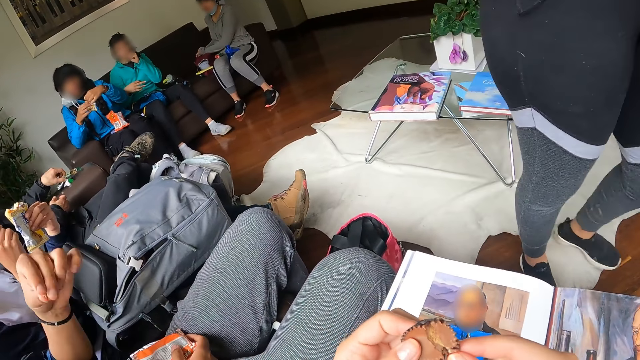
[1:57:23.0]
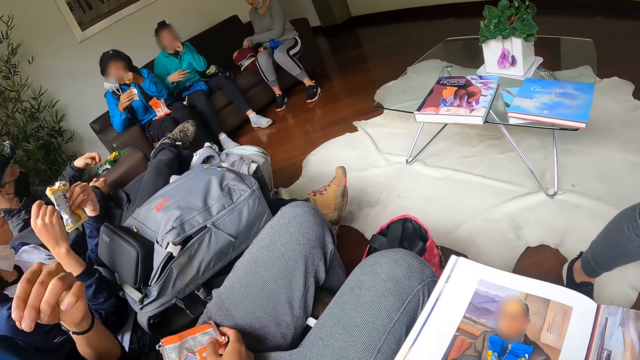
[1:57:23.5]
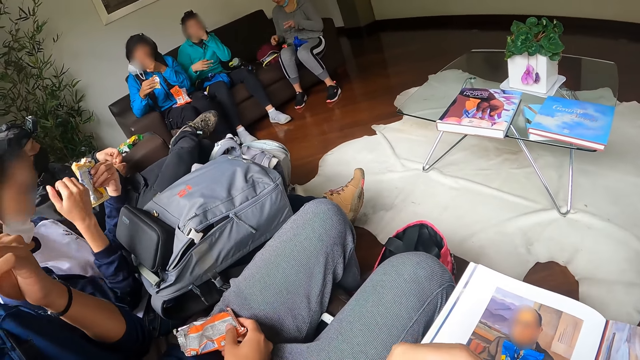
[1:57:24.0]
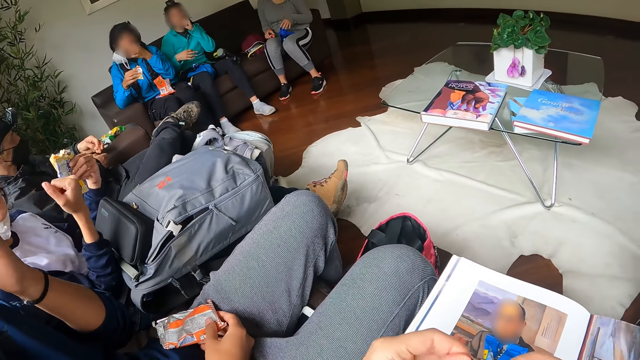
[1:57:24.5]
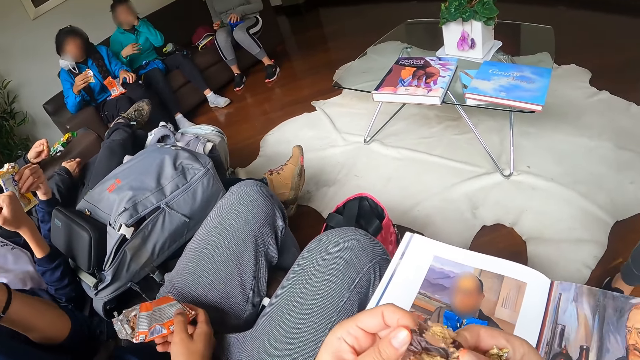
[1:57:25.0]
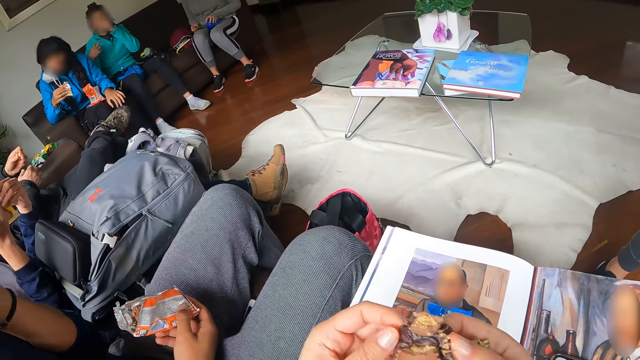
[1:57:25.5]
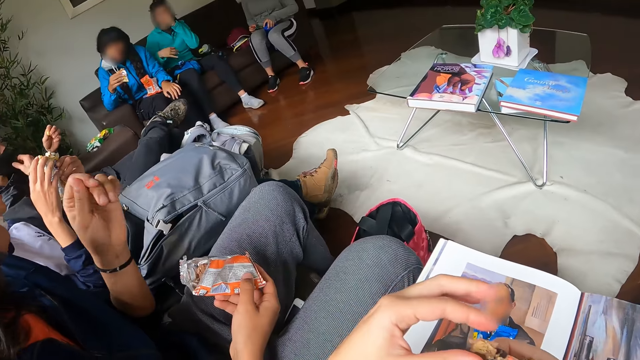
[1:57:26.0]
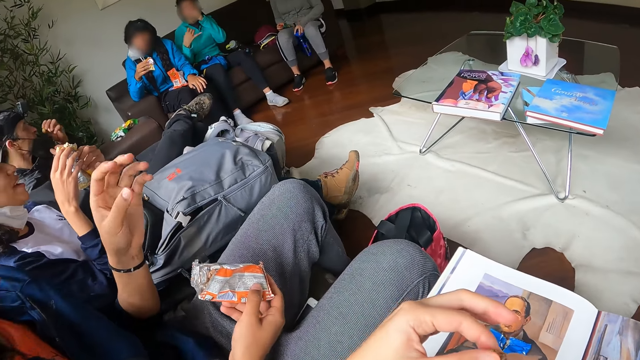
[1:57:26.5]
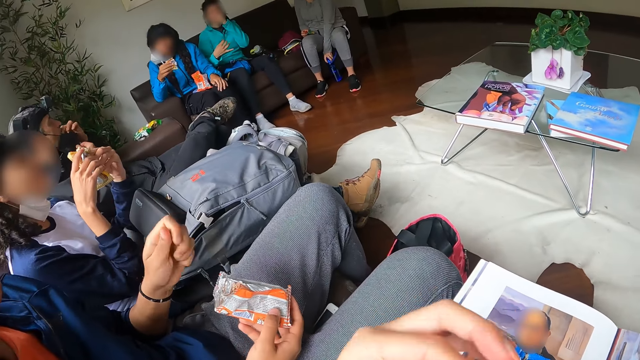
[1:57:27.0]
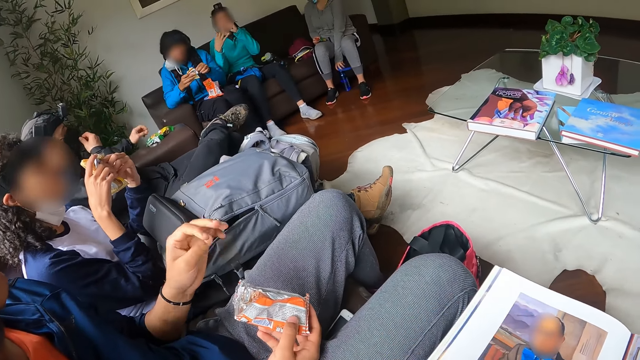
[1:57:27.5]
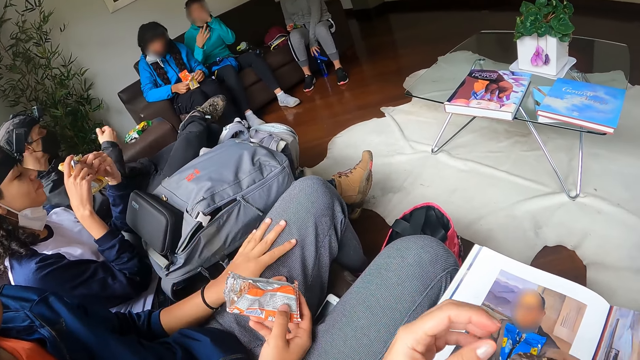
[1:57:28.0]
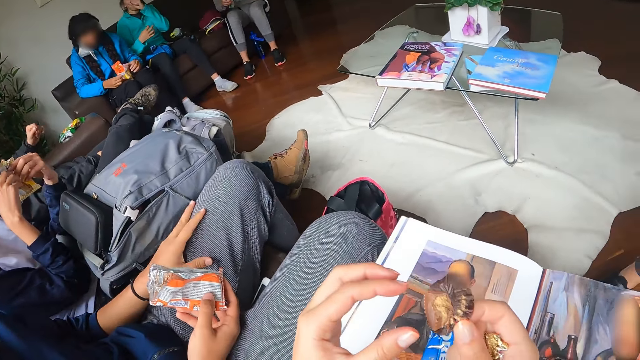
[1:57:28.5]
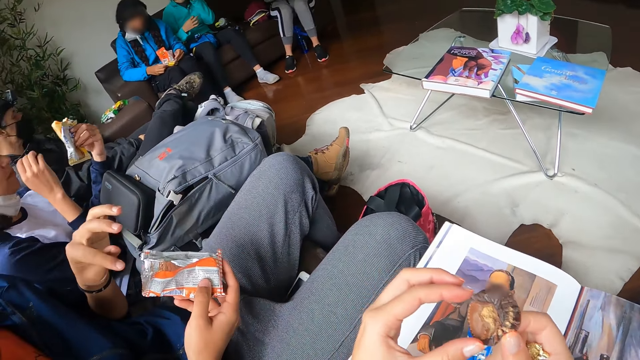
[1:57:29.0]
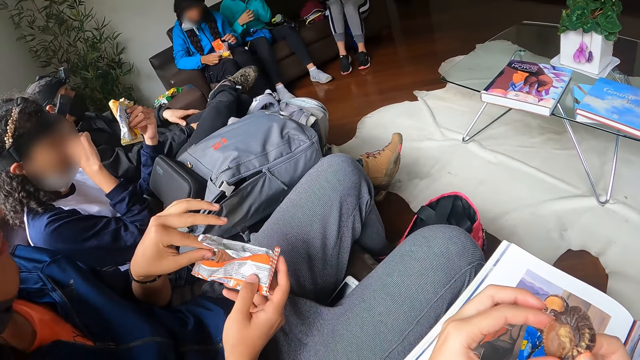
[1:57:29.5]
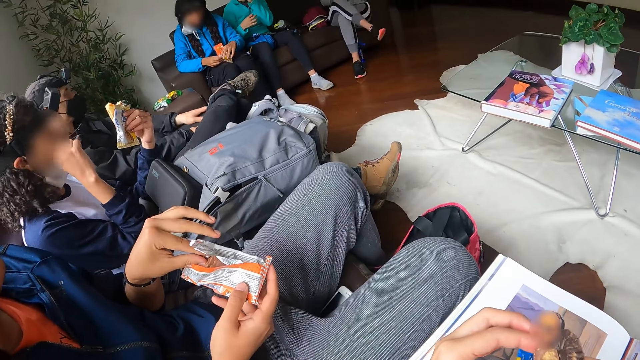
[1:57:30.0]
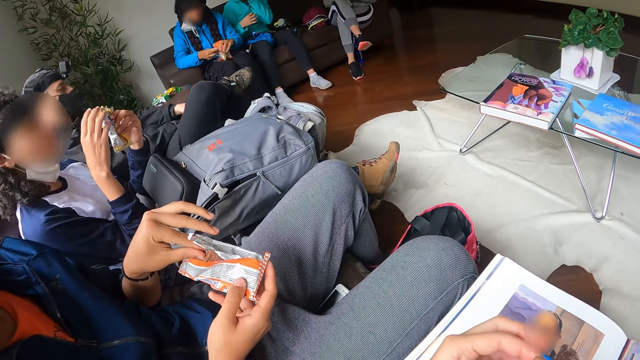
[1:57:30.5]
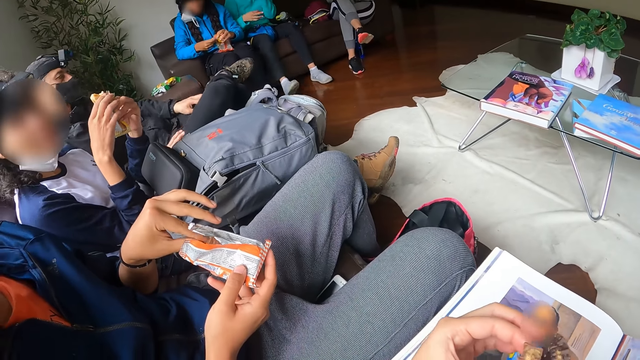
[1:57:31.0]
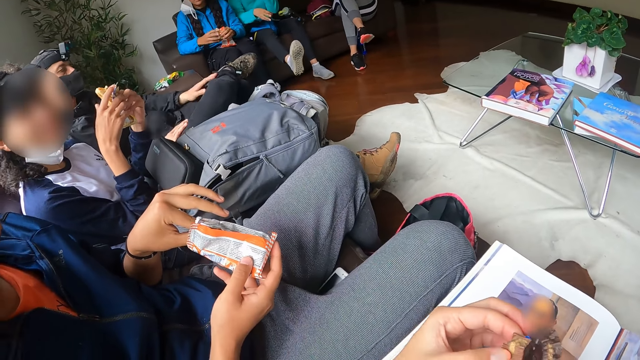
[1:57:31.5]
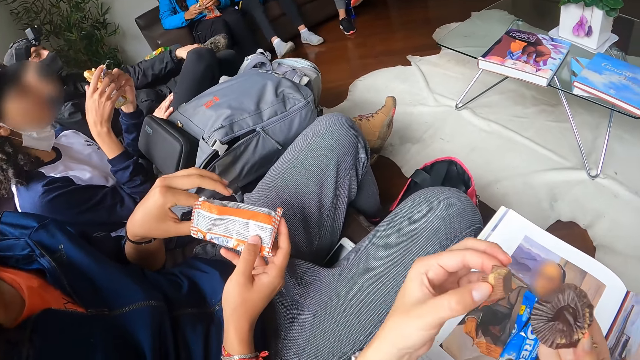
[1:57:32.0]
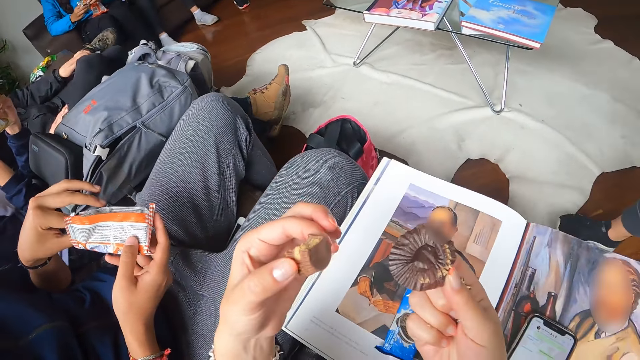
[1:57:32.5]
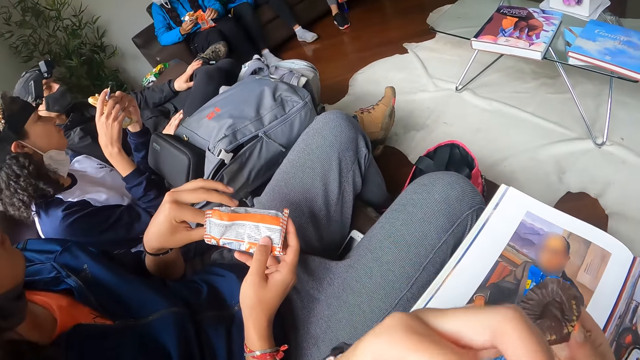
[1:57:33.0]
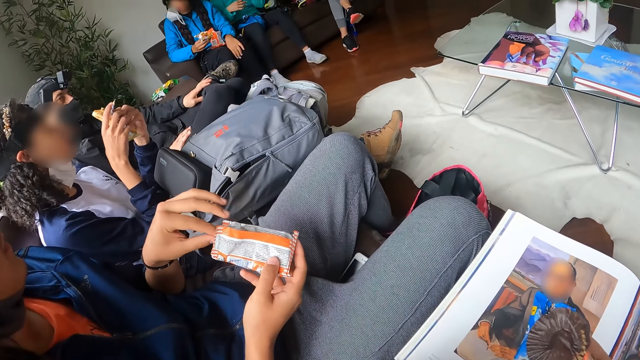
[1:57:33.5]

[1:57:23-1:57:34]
A woman puts the piece of cookie in her left hand into her mouth. Another woman picks a biscuit wrap from her lap with her right hand and holds the water bottle in her lap with her left hand. The camera wearer picks a piece of chocolate from its wrap with her left hand. A man adjusts his face mask with his right hand. The second woman drops the water bottle on the floor with her left hand. The man eats a popcorn in his left hand. The camera wearer puts the piece of chocolate in her left hand into her mouth. The first woman unwraps the biscuit with her hands. The man adjusts his face mask with his right hand. The camera wearer picks a piece of chocolate from its wrap with her left hand. A third woman cleanses her face with her right hand. Another man picks a biscuit from the pack of biscuit in his right hand with his left hand. The third woman holds the biscuit with both hands. The first man taps his left lap with his left hand and adjusts his right leg with his left hand. The camera wearer puts the piece of chocolate in her left hand into her mouth. She removes the chocolate from the paper.

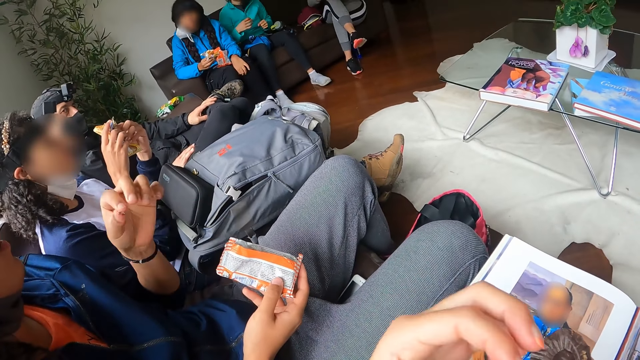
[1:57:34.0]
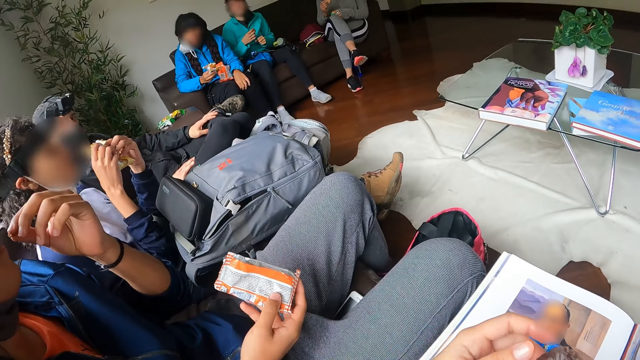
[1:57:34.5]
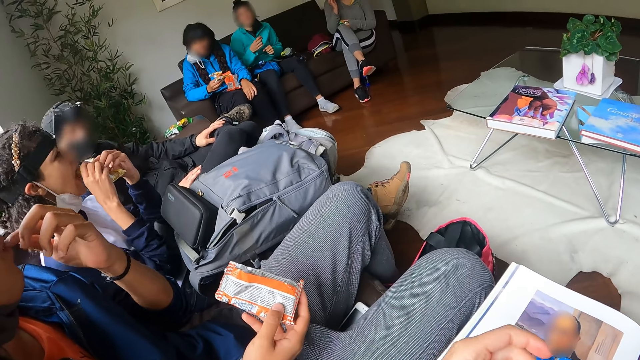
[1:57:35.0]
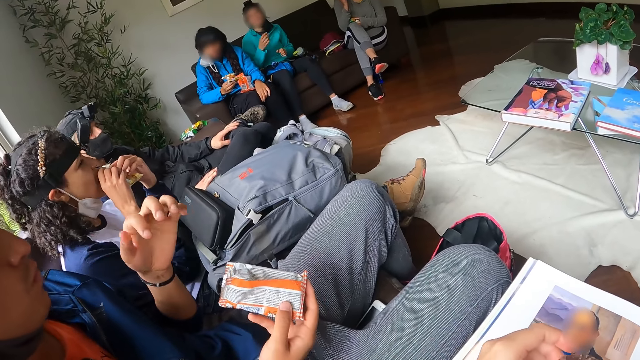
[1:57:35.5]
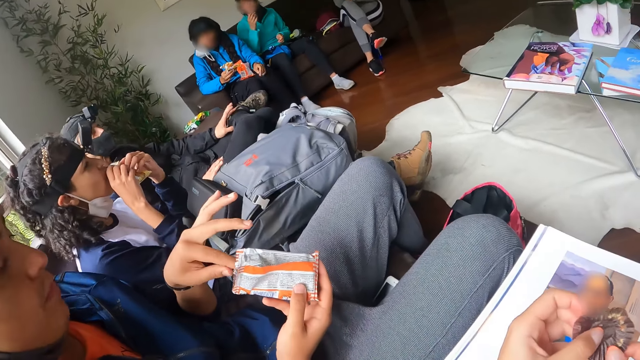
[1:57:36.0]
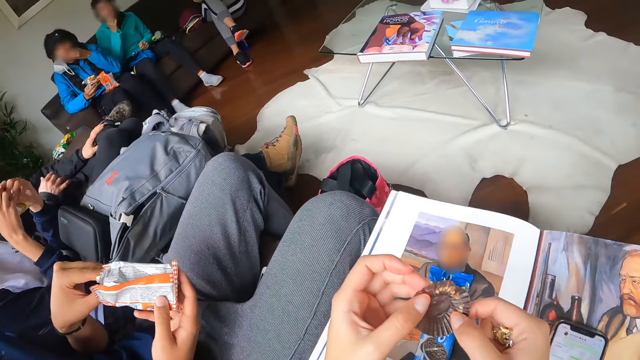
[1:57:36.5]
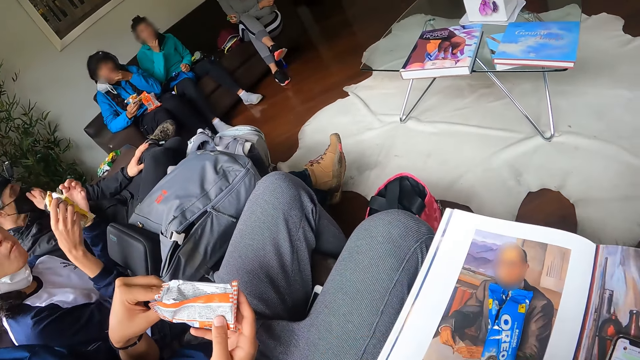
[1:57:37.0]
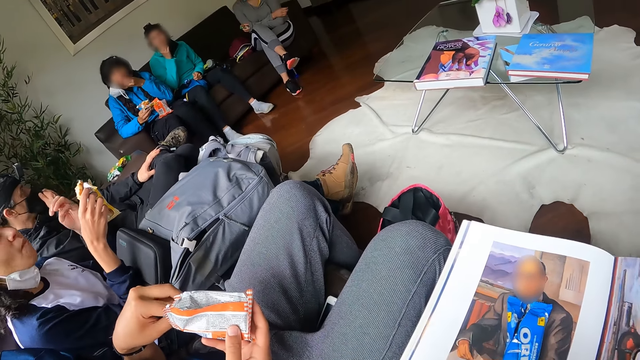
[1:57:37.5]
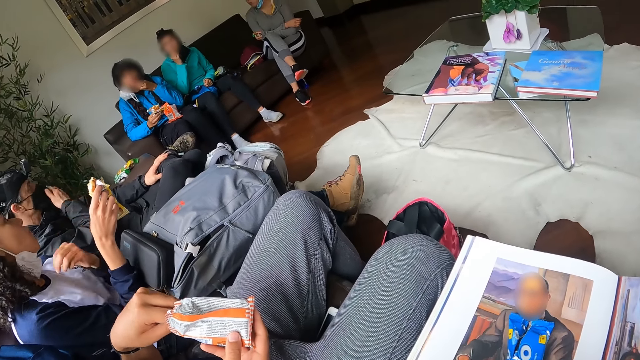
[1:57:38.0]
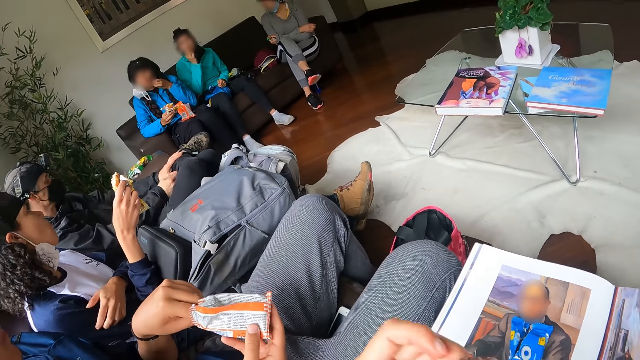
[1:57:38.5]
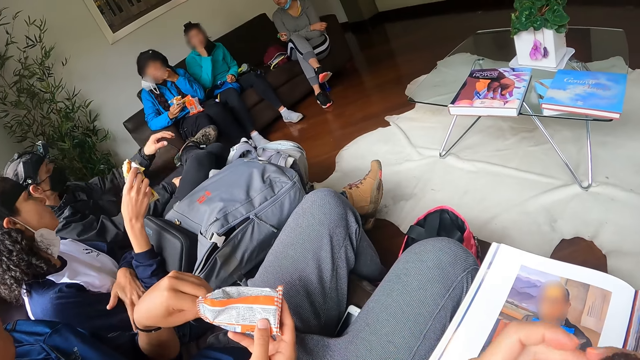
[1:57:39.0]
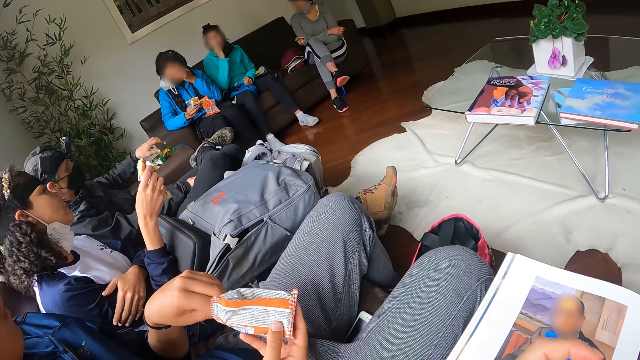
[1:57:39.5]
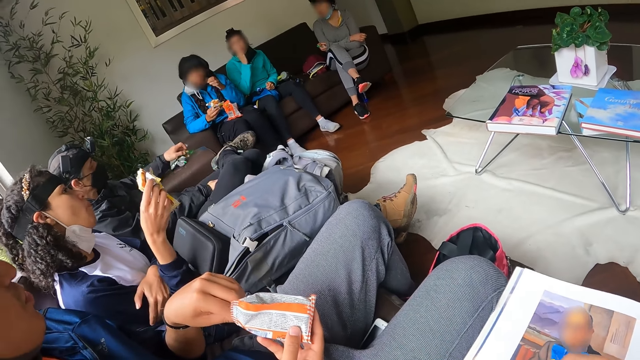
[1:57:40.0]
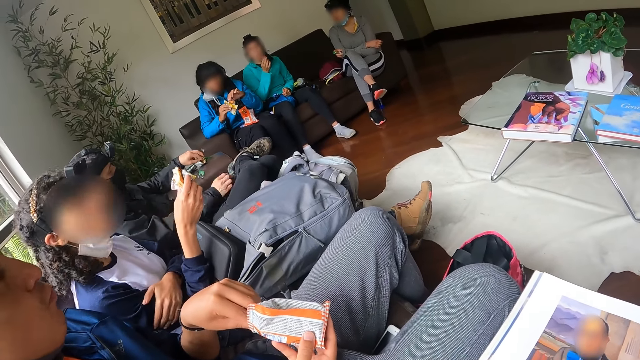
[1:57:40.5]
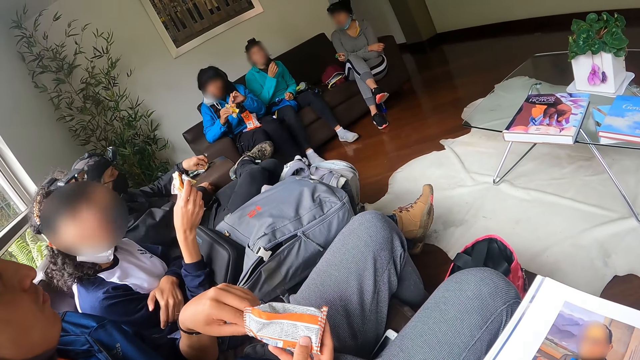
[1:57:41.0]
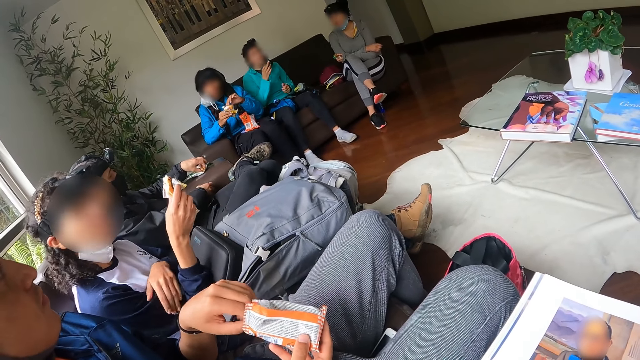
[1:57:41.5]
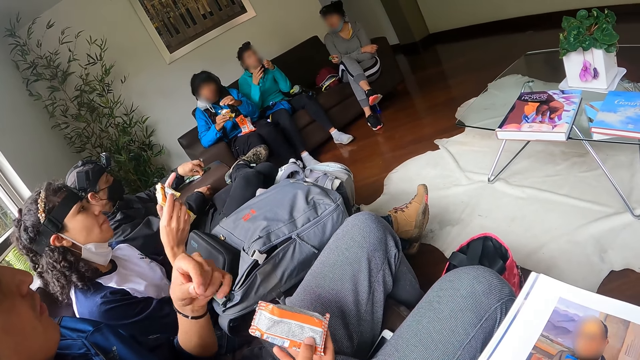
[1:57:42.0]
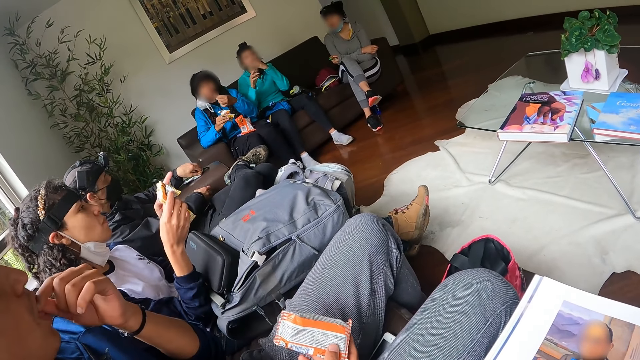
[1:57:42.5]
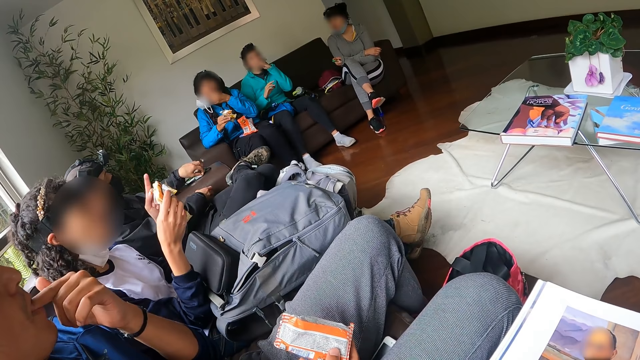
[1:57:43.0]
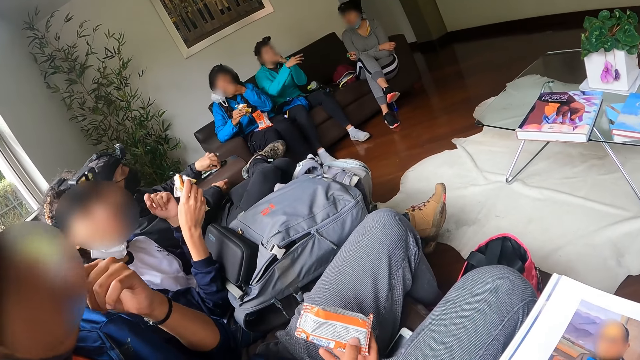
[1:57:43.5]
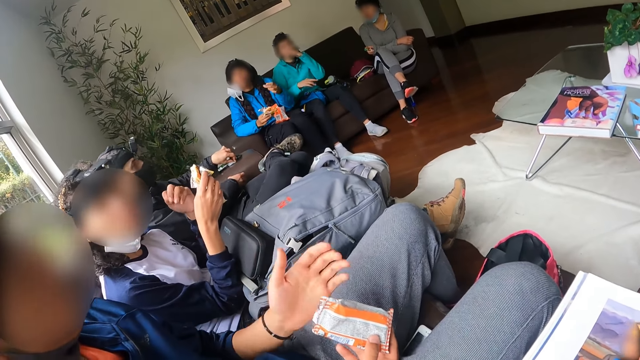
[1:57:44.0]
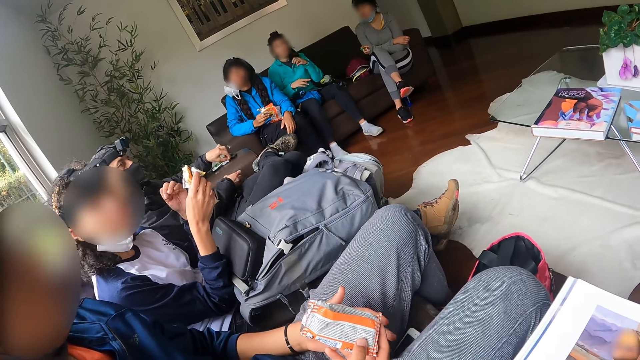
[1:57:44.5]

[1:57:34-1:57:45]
A woman picks a biscuit from the wrap in her left hand with her right hand. A man puts the biscuit in his mouth with his left hand. The camera wearer holds the chocolate wrap with both hands. The woman eats the biscuit in her right hand. Another woman eats the biscuit in her hands. A third woman eats chocolate in her right hand. The man picks a biscuit from the pack of biscuit in his right hand with his left hand. A fourth woman touches her face with her left hand. Another man adjusts his face mask with his right hand. The second man picks a popcorn from the wrapper on the chair with his left hand. The fourth woman cuts off a piece of the cookie in her right hand with her left hand and puts the piece of cookie in her left hand into her mouth. The first man puts the biscuit in his mouth with his left hand. The third woman touches her face with her left hand.
